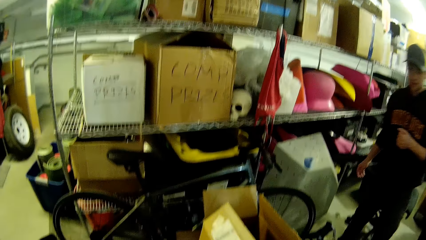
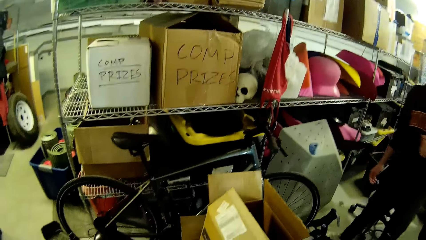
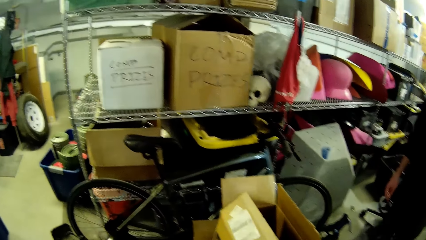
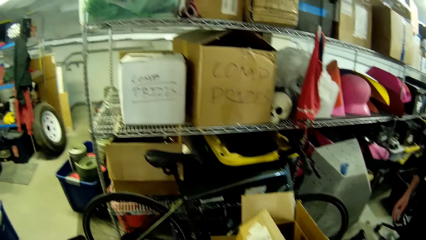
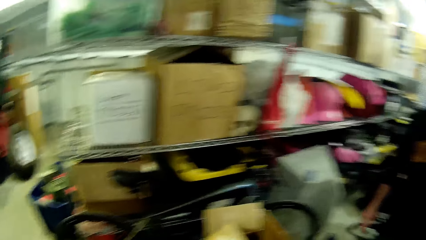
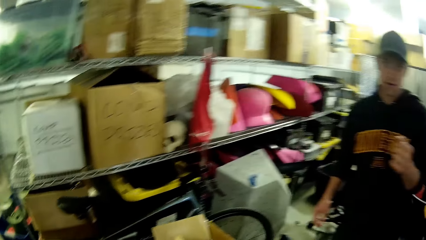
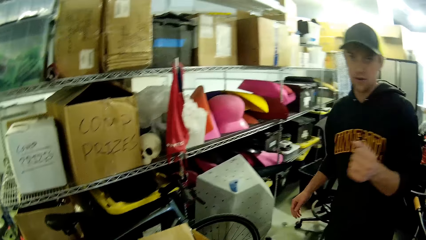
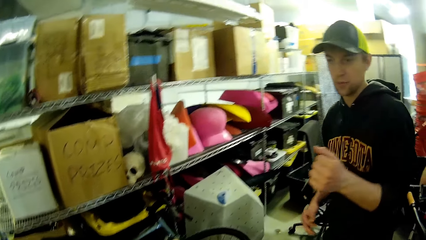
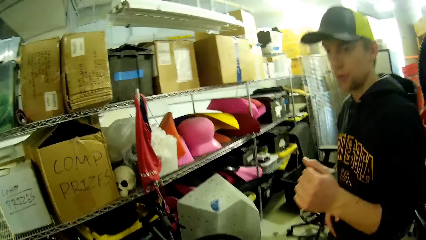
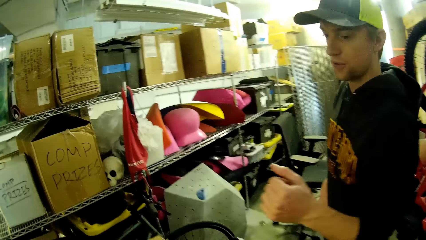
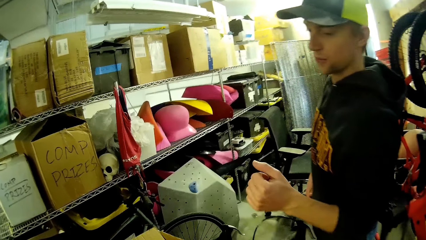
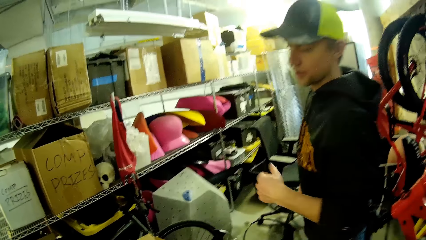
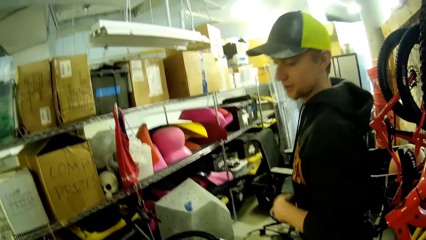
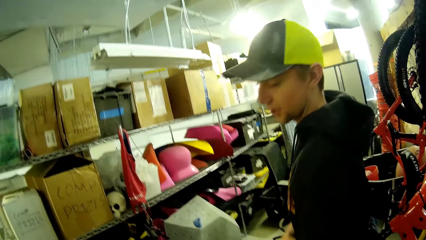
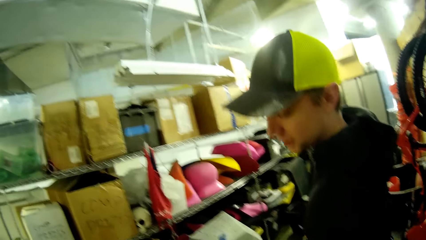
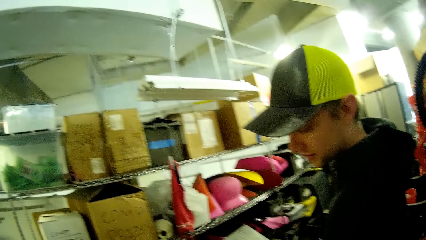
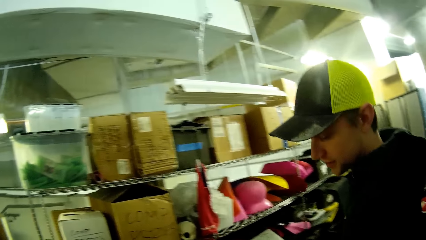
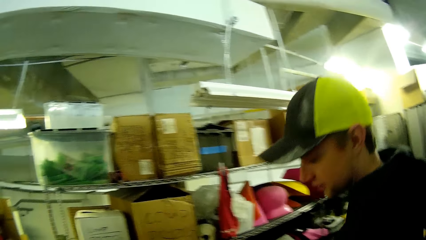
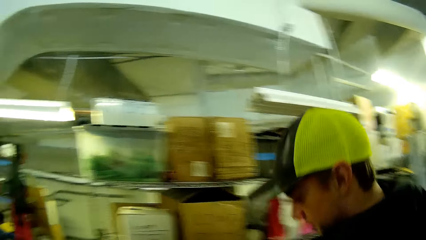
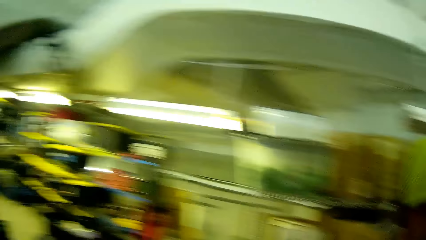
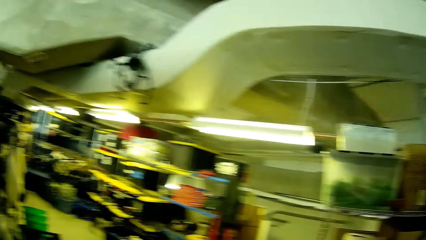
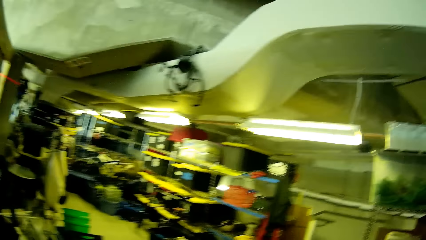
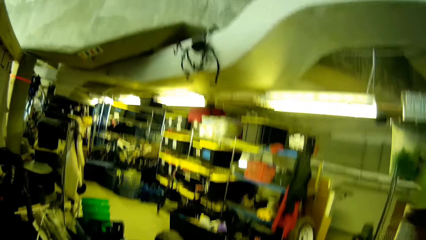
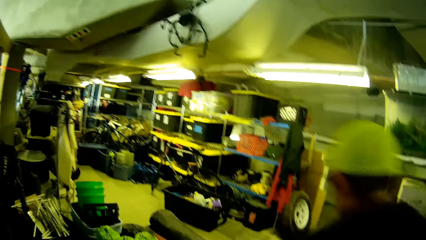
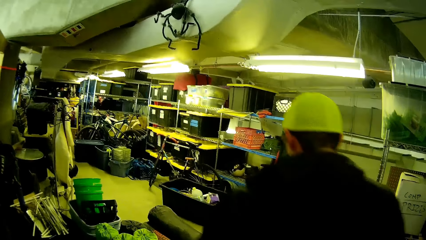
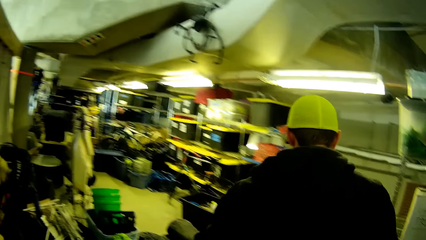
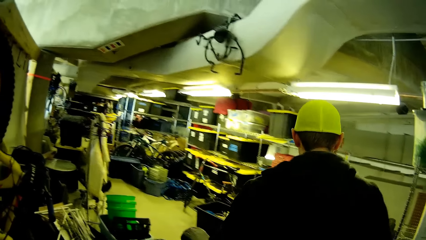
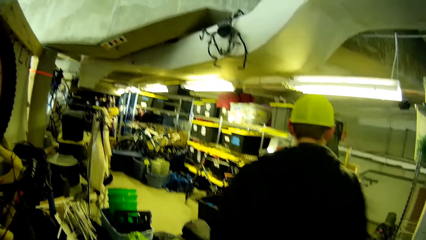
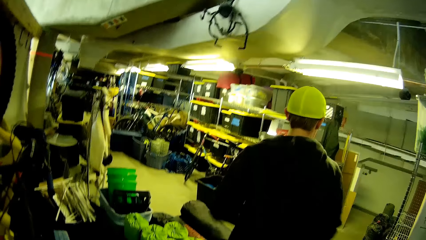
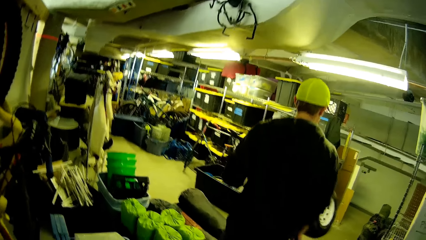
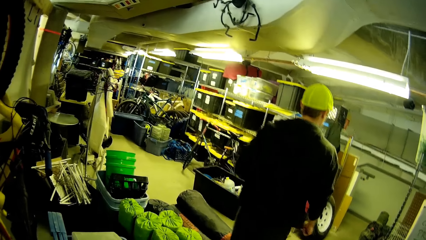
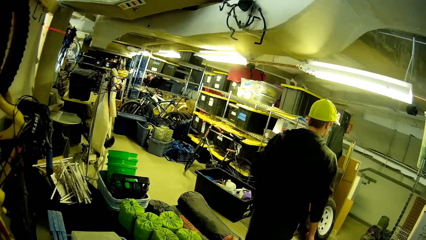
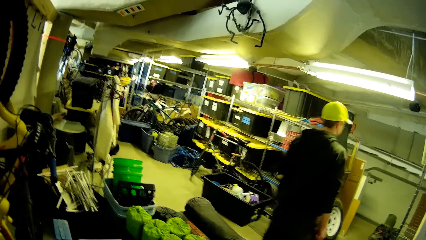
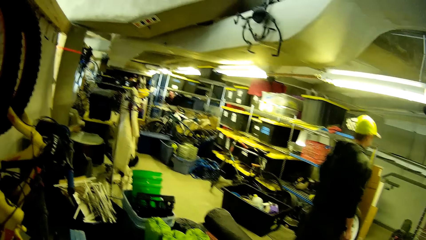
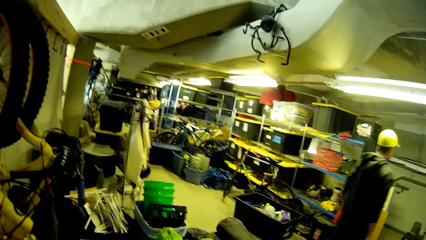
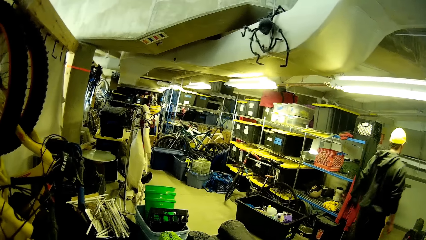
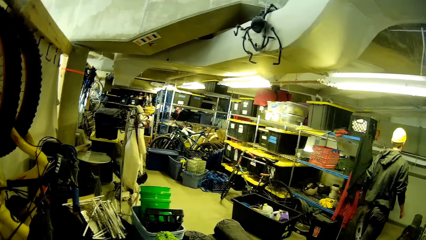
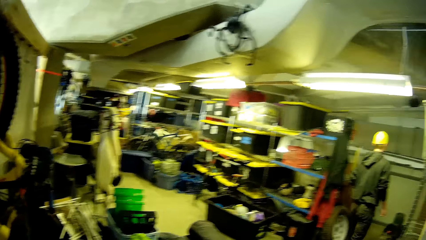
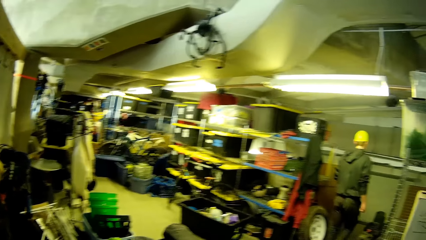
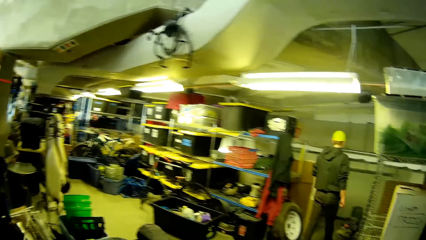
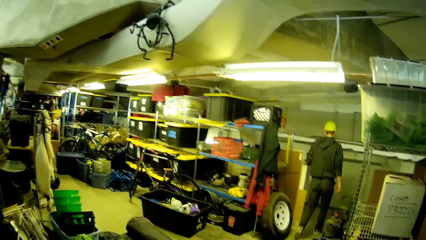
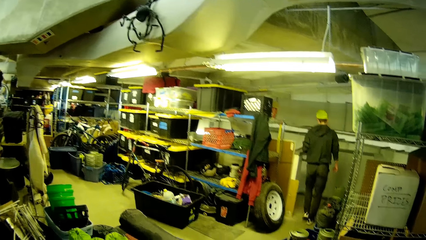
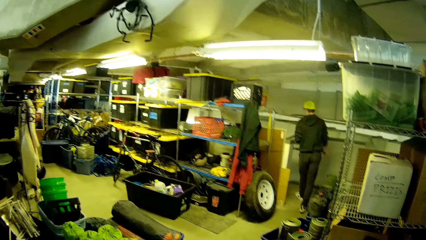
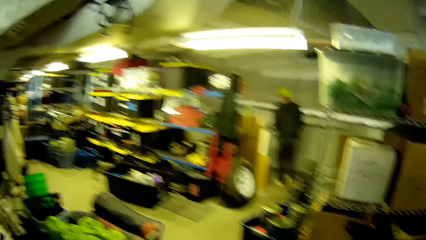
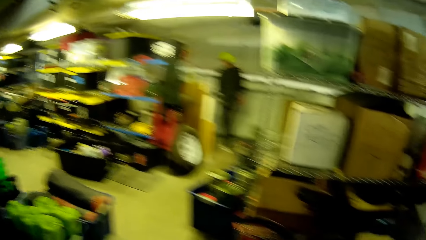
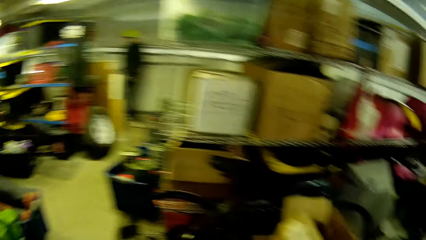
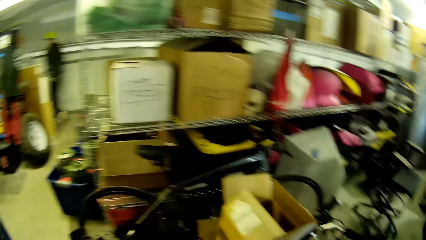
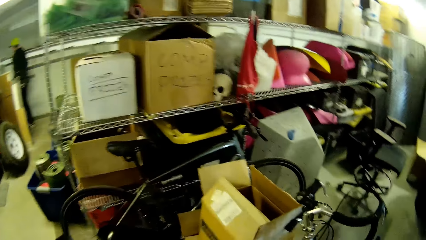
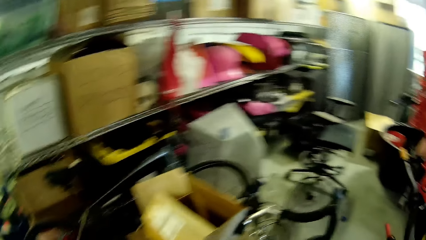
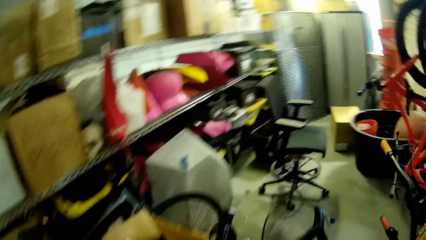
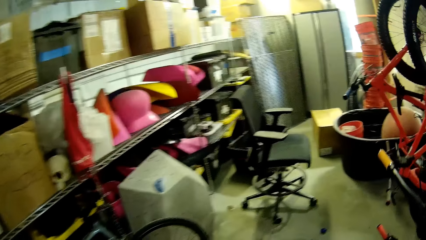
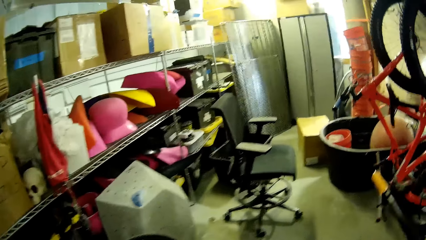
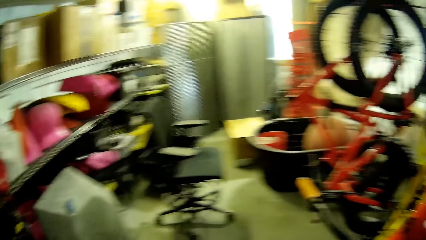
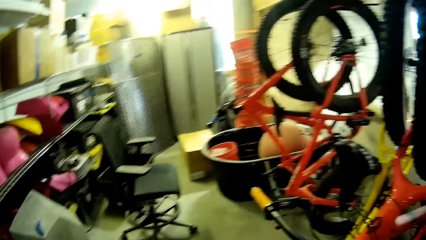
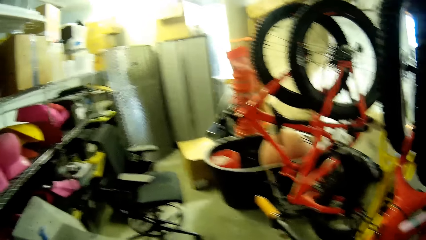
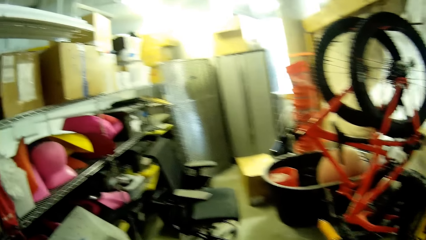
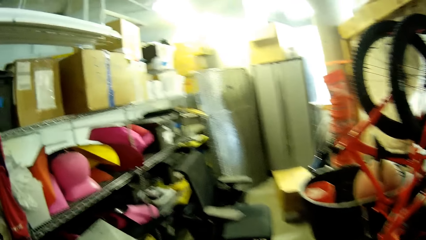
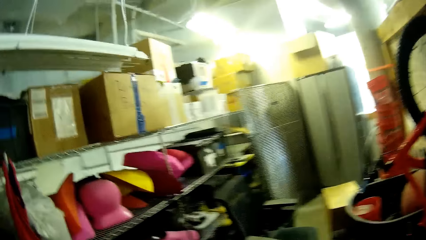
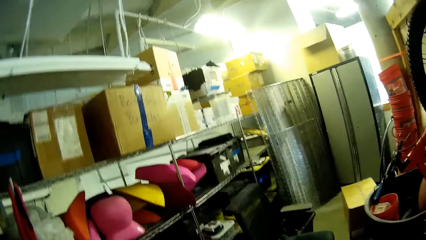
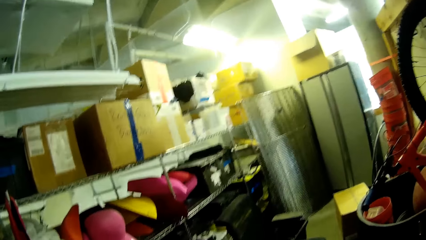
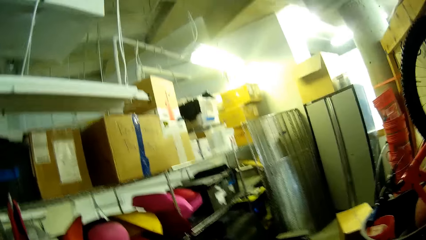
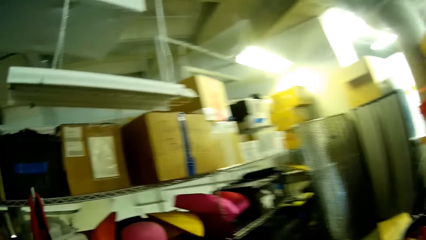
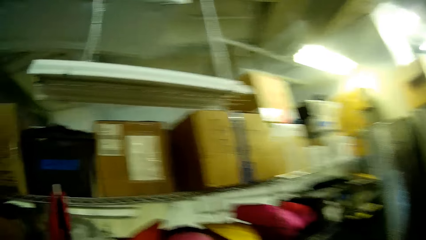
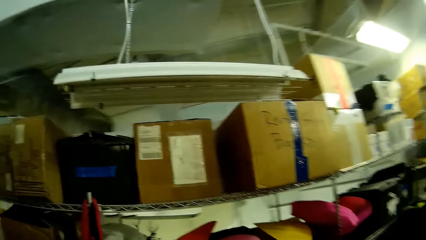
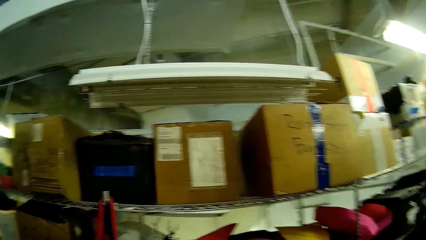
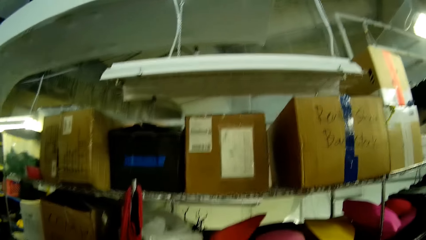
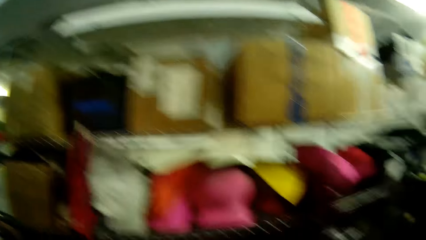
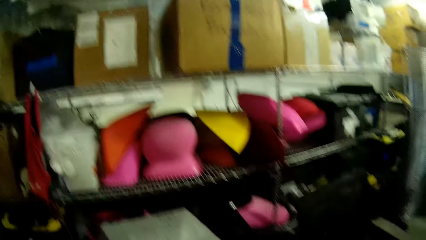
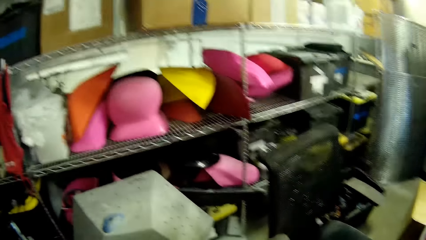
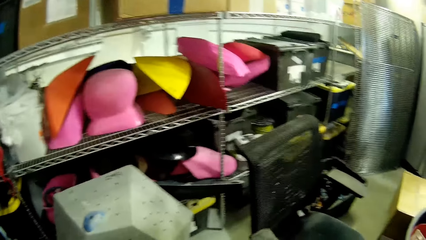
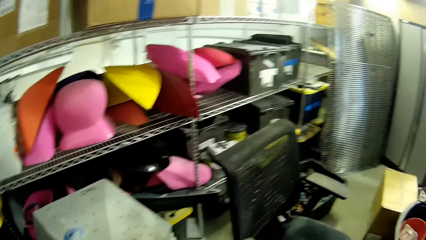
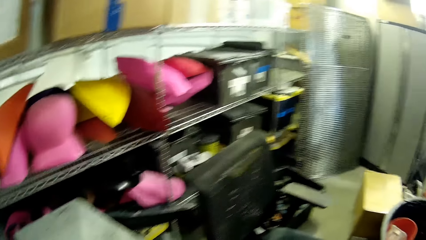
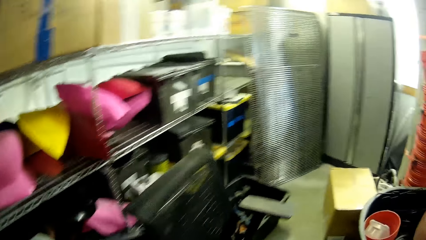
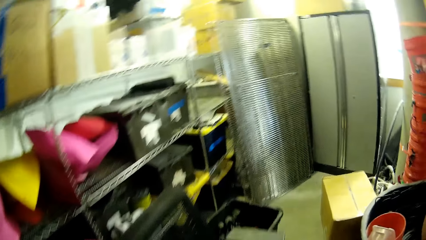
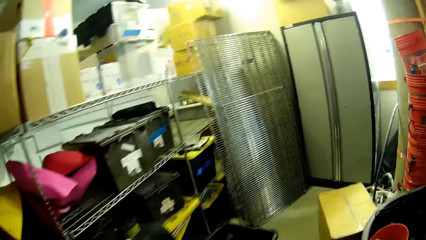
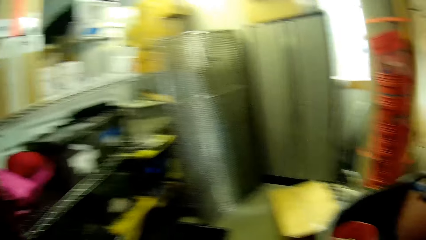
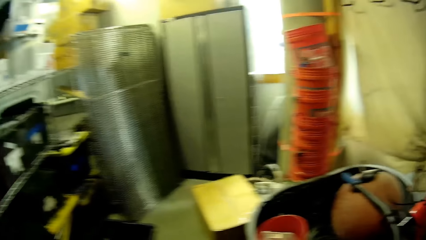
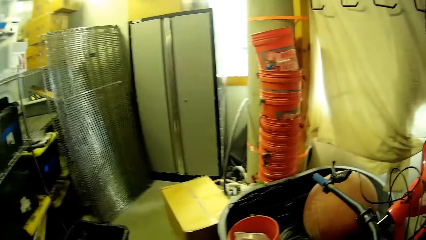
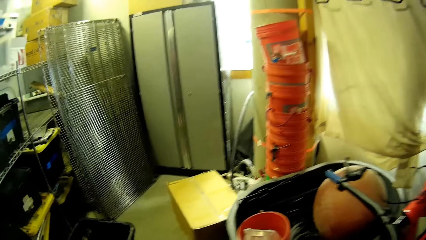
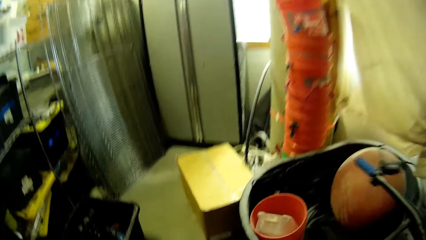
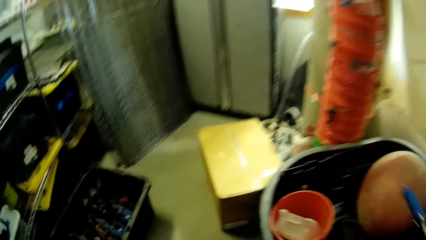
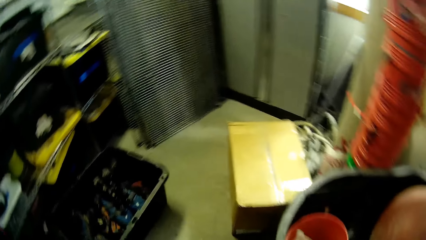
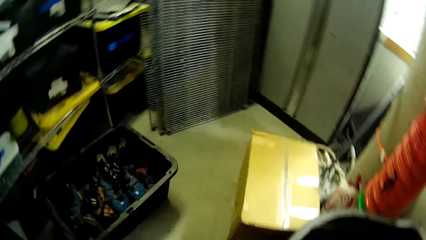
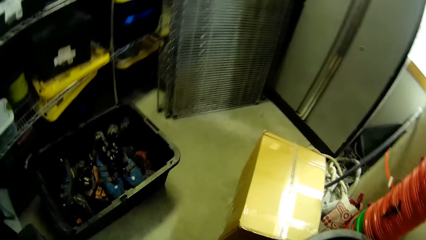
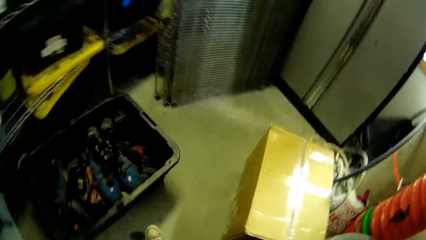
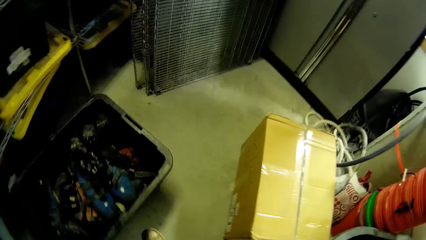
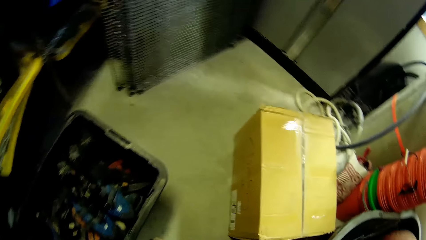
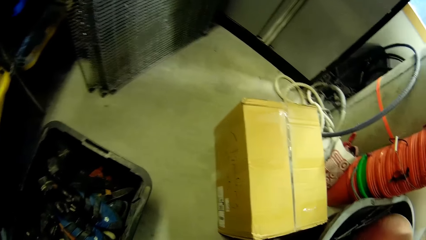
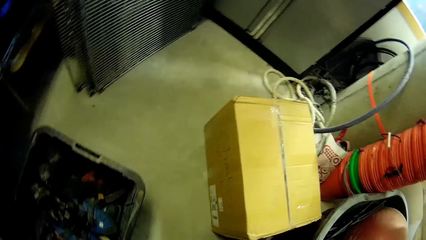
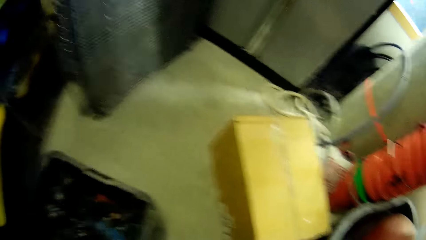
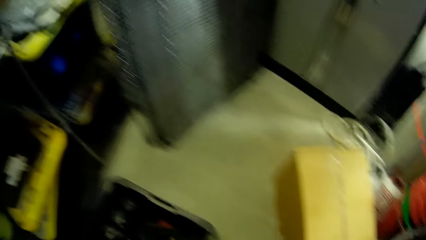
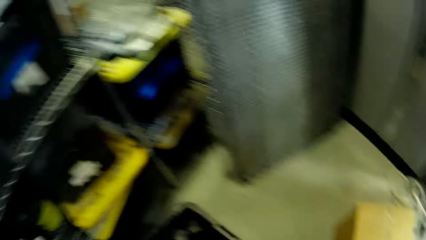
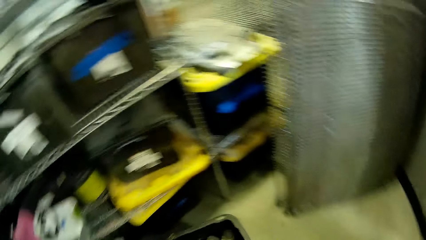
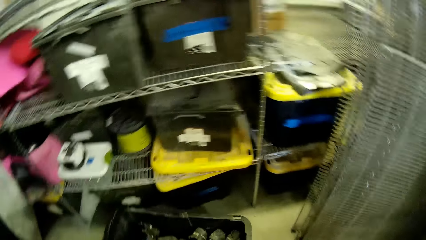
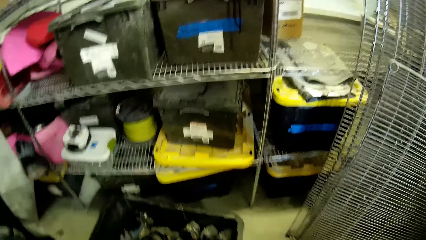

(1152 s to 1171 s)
The man walks past the camera wearer to the other end of the store. The camera wearer looks around. The man walks away. The camera wearer walks in the supermarket. They look through the racks in the store room.
